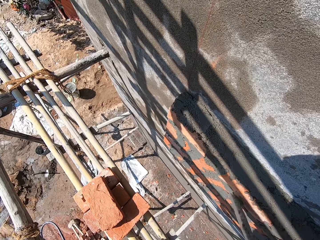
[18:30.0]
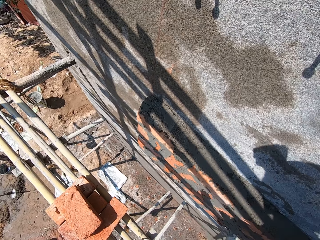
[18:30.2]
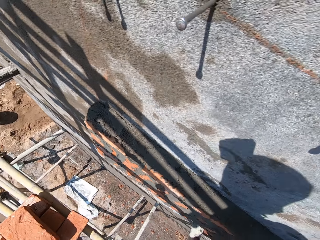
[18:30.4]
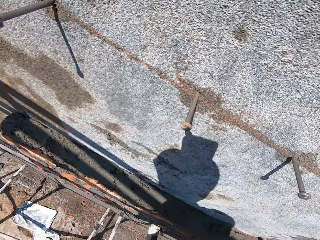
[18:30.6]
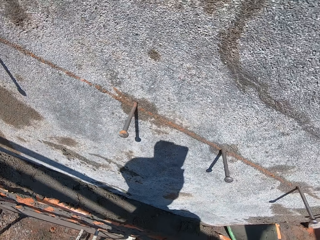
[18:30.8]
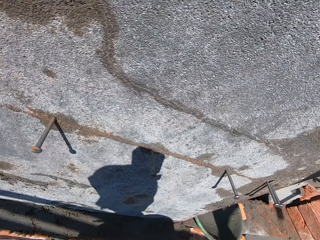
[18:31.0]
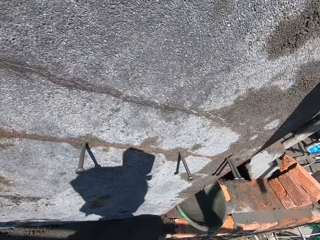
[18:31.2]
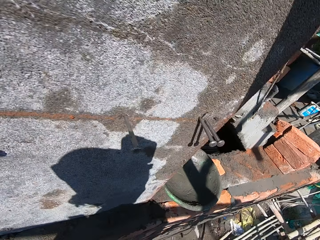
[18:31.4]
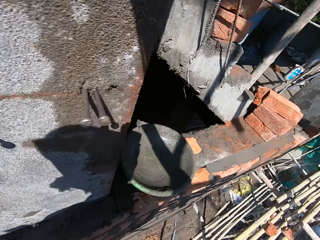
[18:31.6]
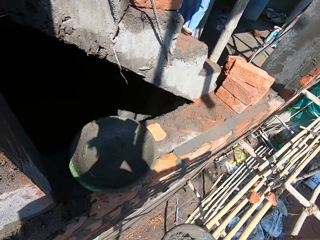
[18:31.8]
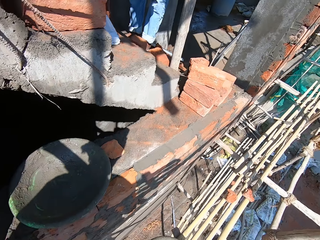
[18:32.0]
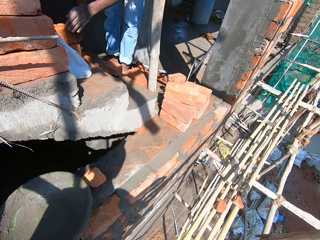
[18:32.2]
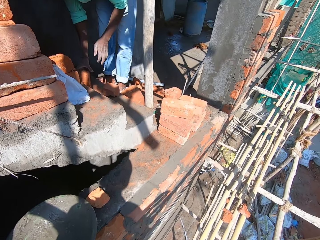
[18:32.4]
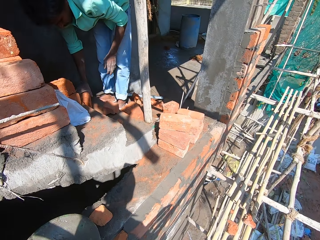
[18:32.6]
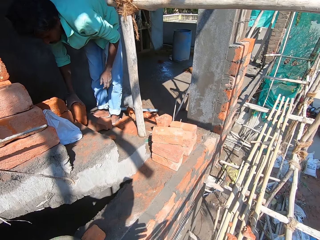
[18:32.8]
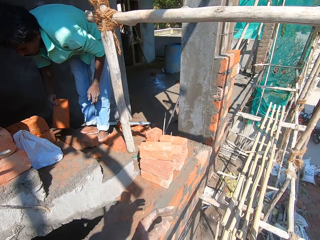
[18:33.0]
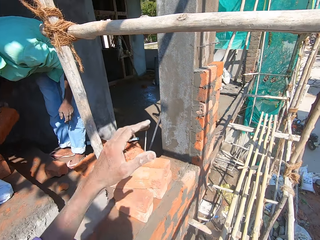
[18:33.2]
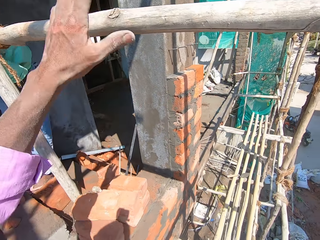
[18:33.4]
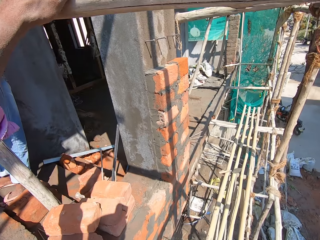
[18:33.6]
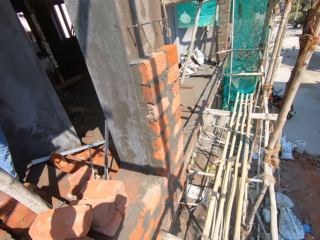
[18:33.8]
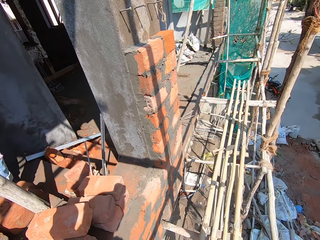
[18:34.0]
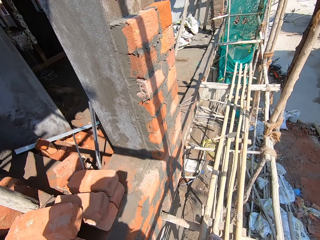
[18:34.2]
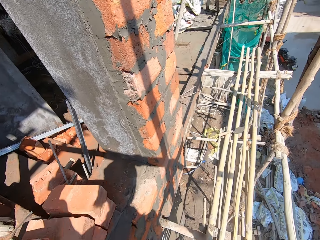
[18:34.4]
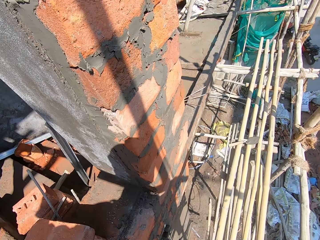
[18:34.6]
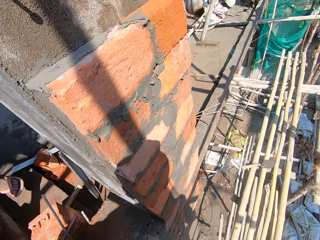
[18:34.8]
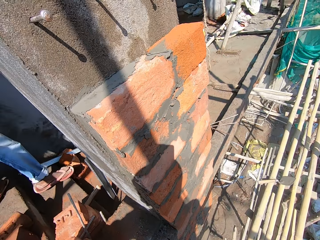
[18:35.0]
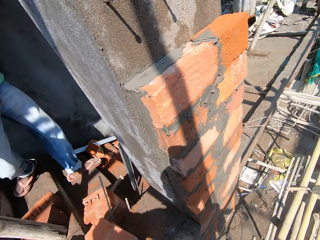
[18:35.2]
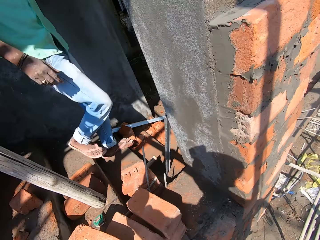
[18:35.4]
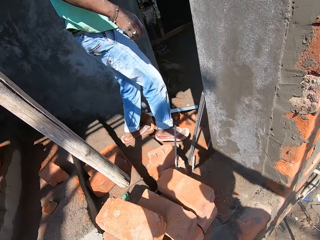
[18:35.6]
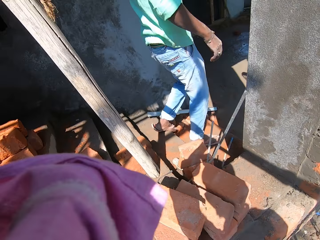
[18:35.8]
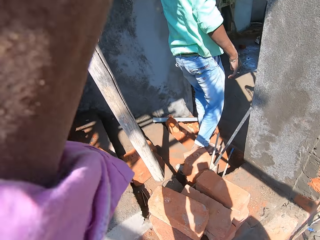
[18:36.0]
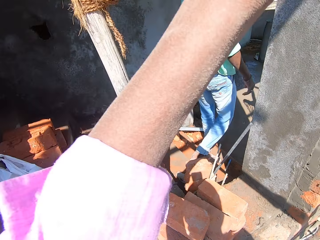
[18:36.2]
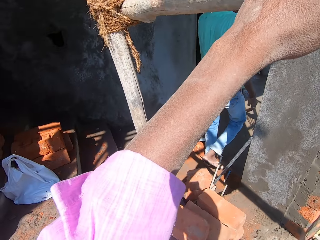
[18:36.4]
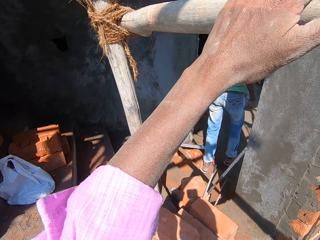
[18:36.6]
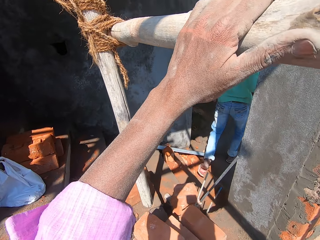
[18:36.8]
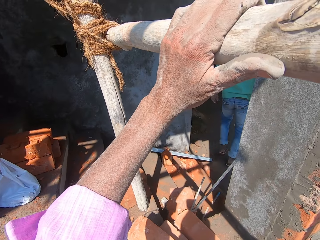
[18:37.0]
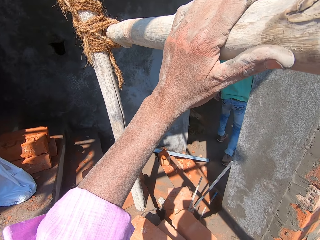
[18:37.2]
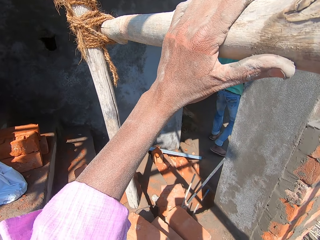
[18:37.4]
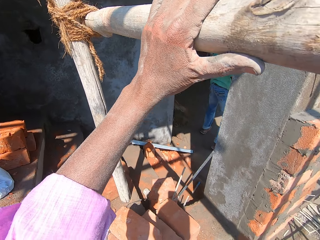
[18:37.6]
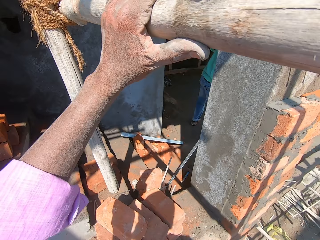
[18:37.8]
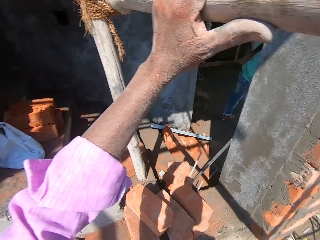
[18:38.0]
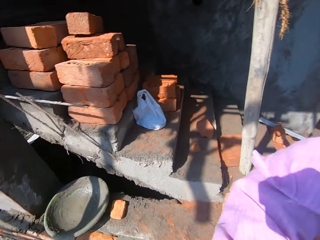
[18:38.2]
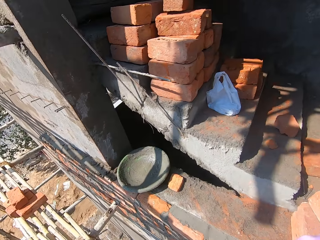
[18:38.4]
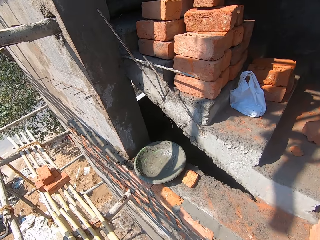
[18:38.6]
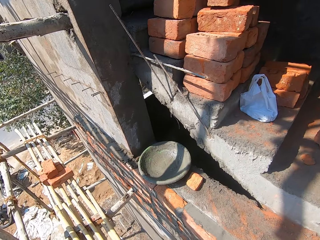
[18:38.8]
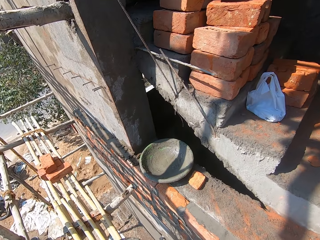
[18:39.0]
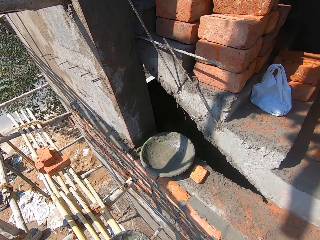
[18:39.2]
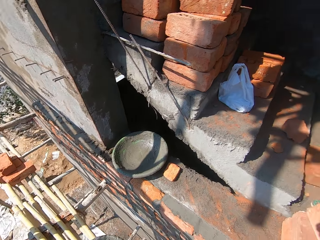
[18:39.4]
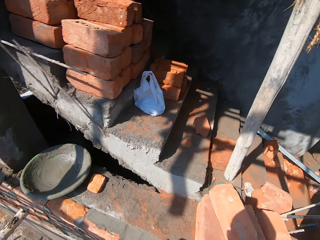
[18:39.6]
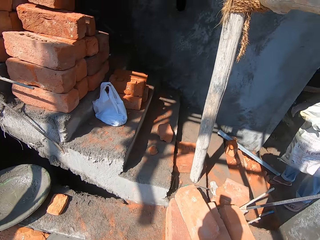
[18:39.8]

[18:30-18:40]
The camera wearer smoothens concrete on the wall. He looks around. A man takes a clay brick from a flight of stairs with his right hand. The man arranges bricks on the building. The camera wearer places his left hand on a scaffolding pole. He holds wood on a ladder. The man walks down the flight of stairs. The camera wearer speaks with the man. The man walks around. The camera wearer looks around.

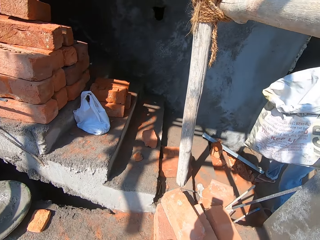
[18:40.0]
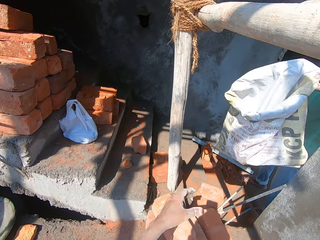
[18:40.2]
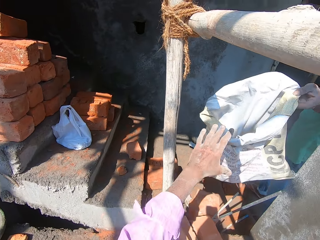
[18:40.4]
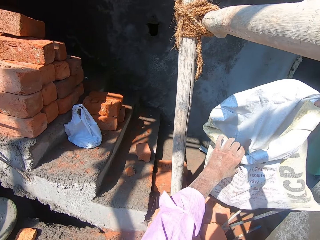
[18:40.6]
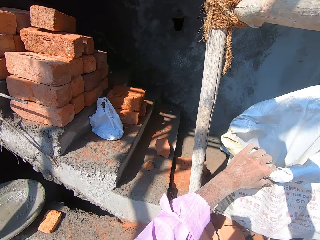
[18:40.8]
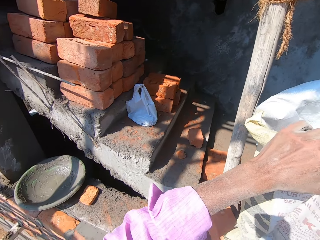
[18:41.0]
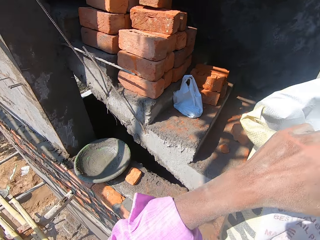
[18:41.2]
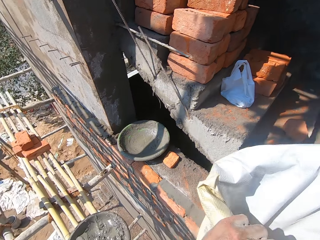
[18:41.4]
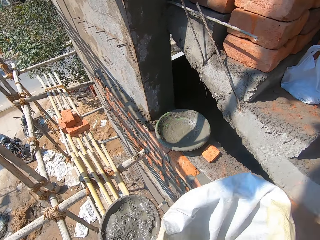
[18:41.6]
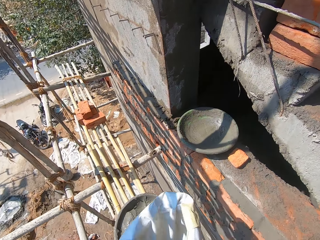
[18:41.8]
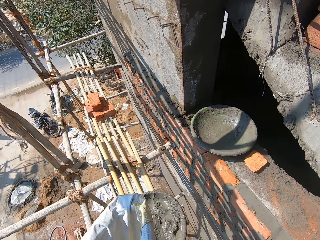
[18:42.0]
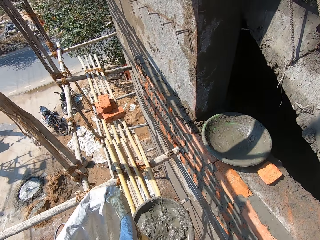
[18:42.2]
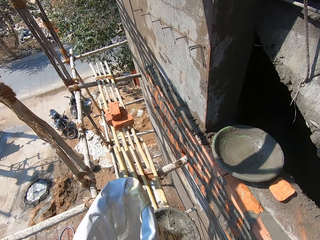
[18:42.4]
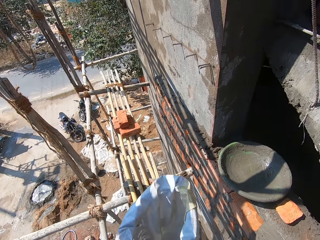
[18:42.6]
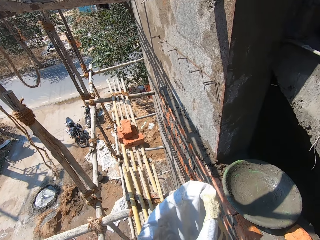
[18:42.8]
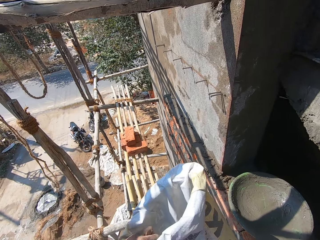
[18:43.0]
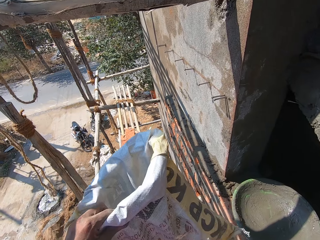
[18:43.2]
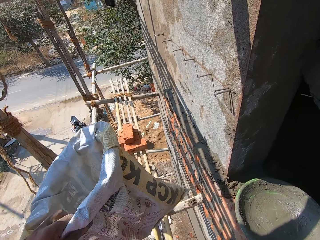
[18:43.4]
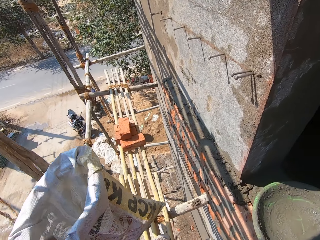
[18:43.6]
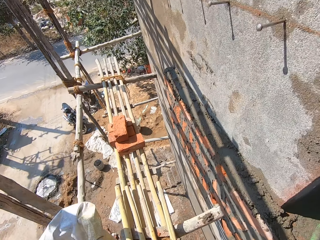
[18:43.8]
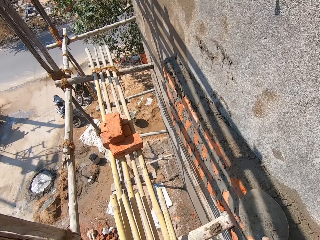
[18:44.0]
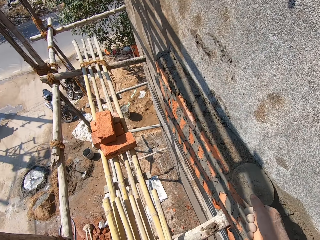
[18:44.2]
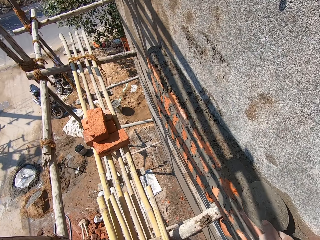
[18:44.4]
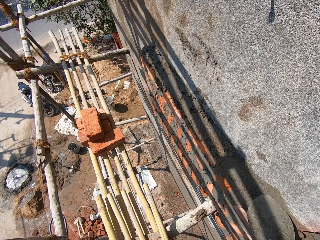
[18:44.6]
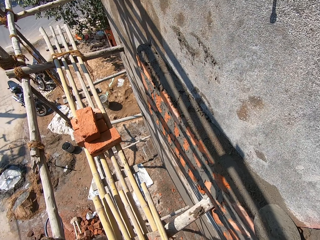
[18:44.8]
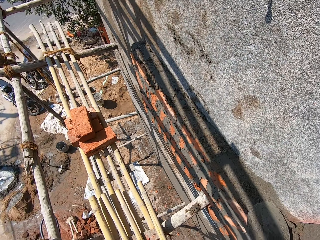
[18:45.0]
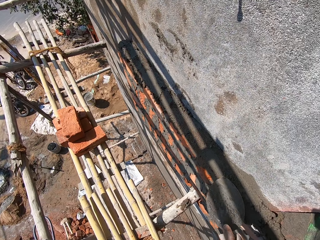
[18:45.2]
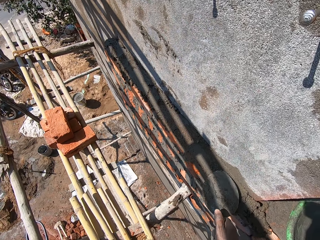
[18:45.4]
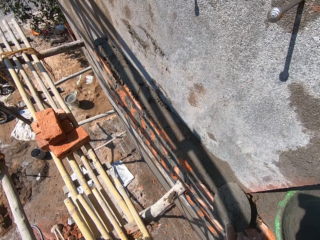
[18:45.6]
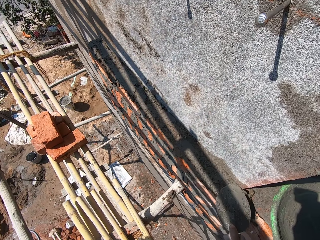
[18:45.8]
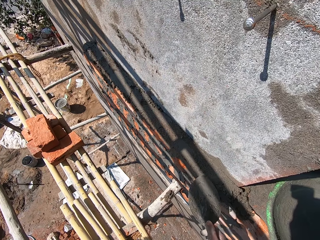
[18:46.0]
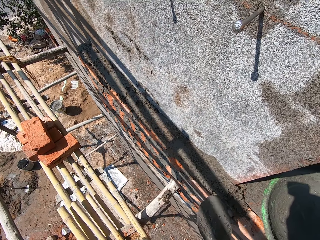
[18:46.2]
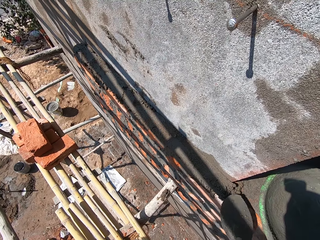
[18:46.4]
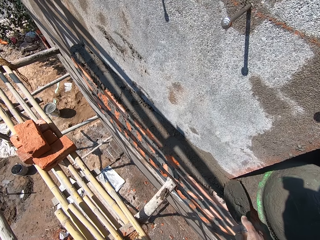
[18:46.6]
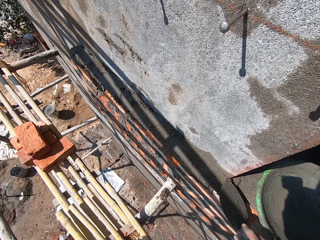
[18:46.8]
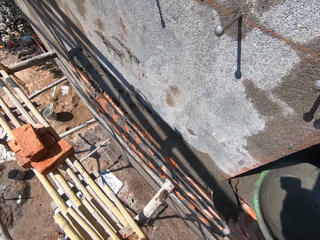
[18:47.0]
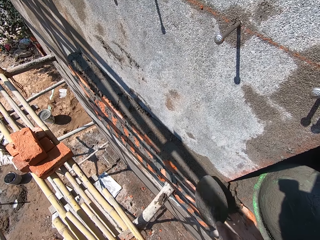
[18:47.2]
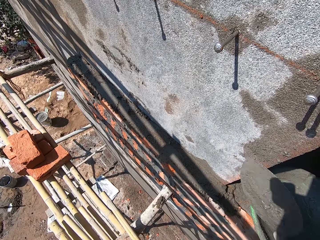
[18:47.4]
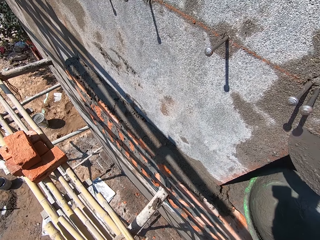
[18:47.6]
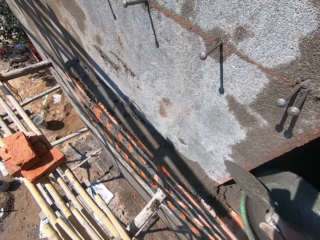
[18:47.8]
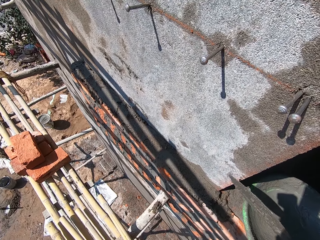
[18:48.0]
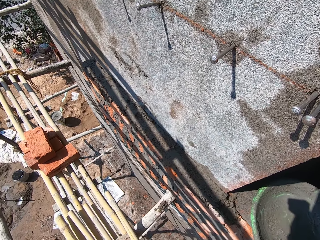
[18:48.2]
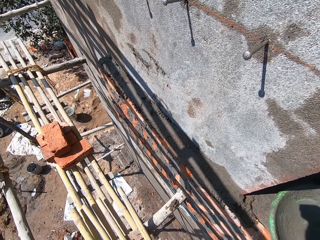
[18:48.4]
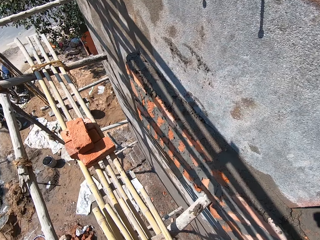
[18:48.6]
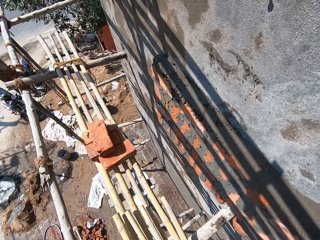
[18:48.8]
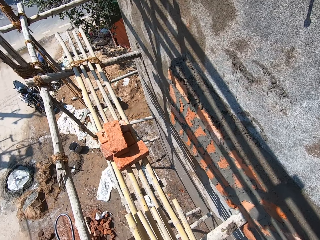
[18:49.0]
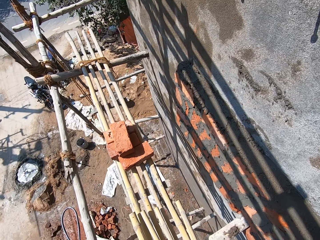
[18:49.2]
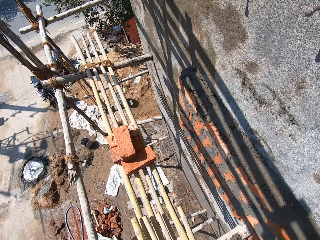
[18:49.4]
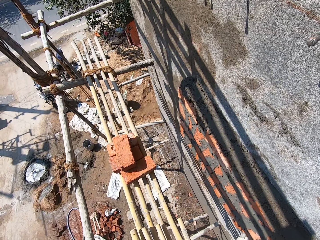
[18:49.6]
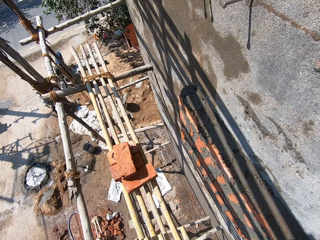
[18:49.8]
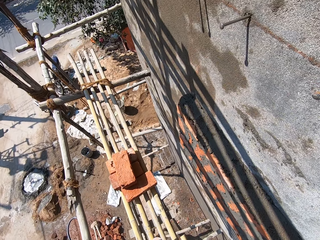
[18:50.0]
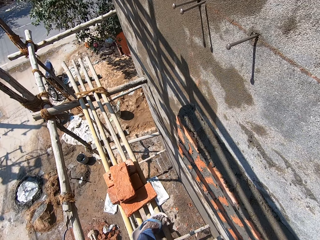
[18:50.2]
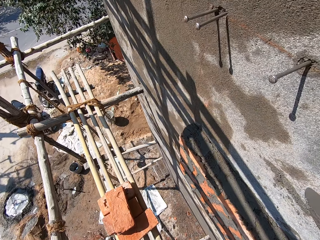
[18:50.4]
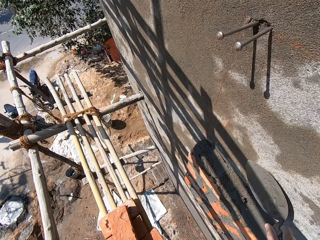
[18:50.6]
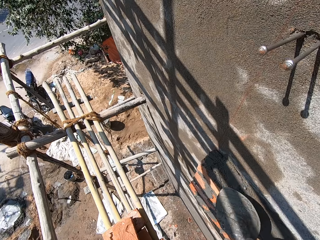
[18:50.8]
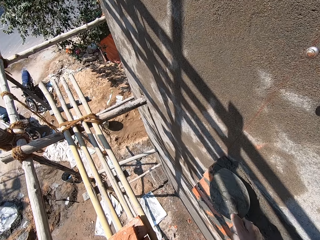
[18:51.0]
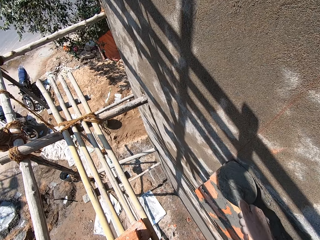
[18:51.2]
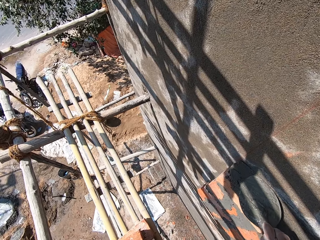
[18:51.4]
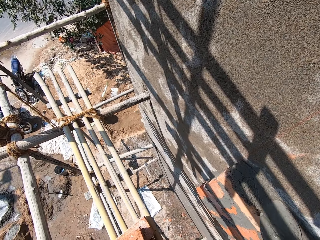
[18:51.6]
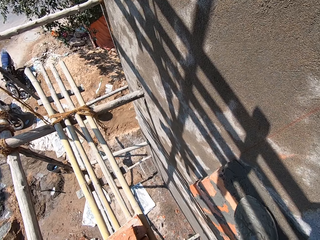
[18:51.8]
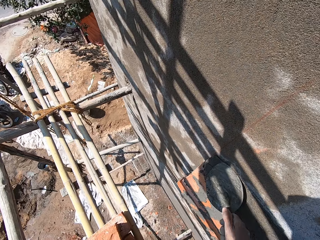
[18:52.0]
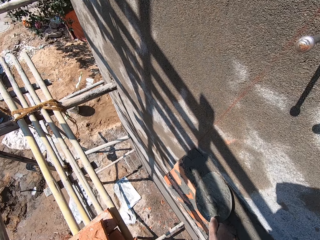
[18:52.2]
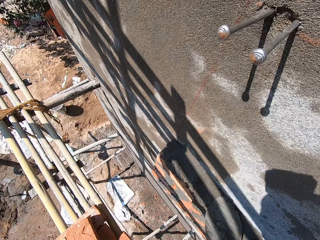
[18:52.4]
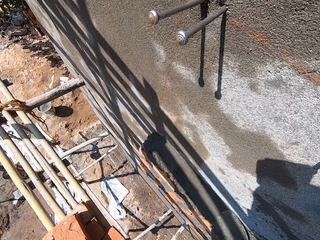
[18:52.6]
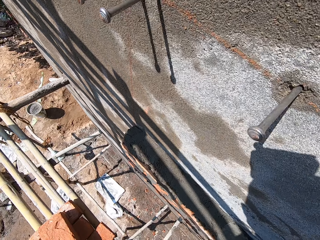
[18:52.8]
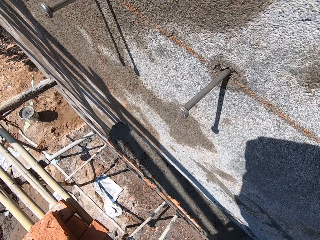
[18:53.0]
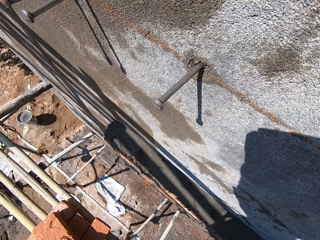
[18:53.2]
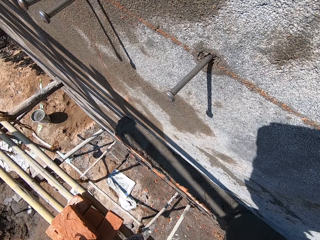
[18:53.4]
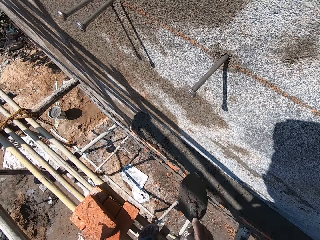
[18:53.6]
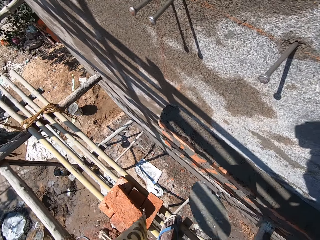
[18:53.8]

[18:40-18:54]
The camera wearer takes a sack of dry cement with his left hand from a man's left hand. He holds the sack of dry cement in his left hand with both hands. He walks on the ladder. He holds the sack of dry cement with his left hand. He presses the wet cement on the stack of clay bricks on the wall with the hand trowel in his right hand. He smoothens concrete on the wall with the trowel. He scrapes some wet cement from the wall with the hand trowel in his right hand. He turns the trowel. He looks on the wall. He scrapes some wet cement from the wall again. He presses the wet cement on the stack of clay bricks on the wall with the hand trowel in his right hand. He smoothens the concrete on the wall with the trowel.
